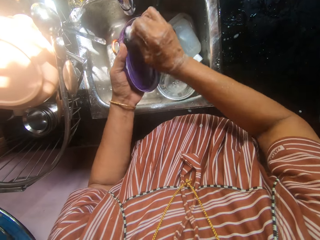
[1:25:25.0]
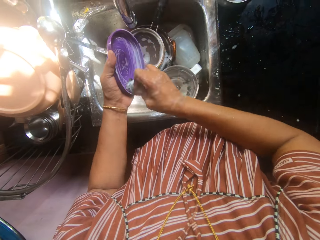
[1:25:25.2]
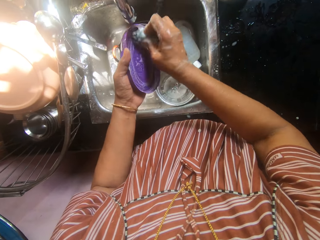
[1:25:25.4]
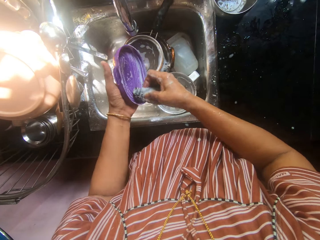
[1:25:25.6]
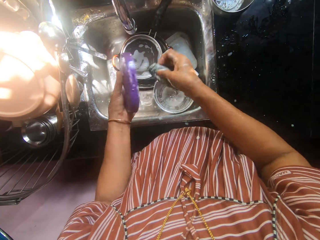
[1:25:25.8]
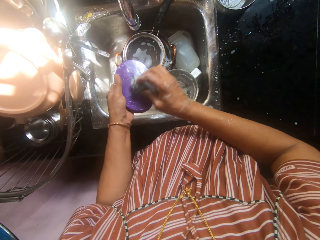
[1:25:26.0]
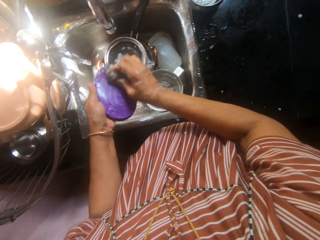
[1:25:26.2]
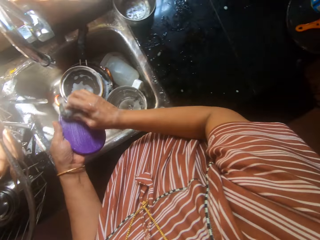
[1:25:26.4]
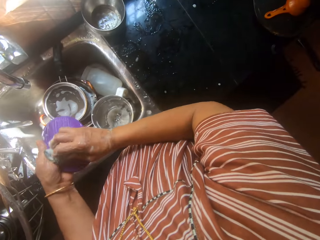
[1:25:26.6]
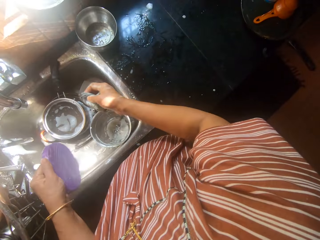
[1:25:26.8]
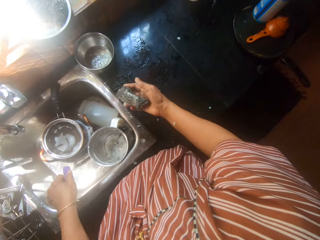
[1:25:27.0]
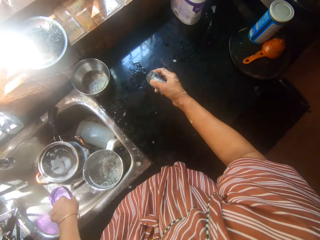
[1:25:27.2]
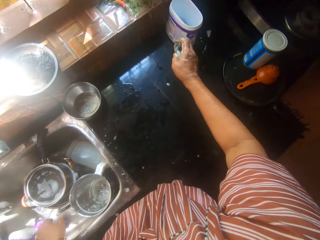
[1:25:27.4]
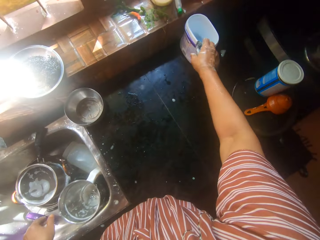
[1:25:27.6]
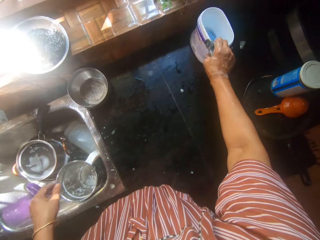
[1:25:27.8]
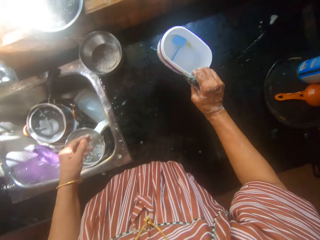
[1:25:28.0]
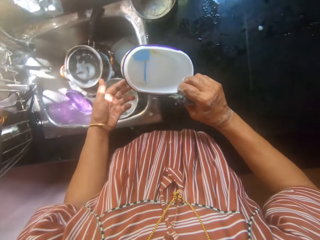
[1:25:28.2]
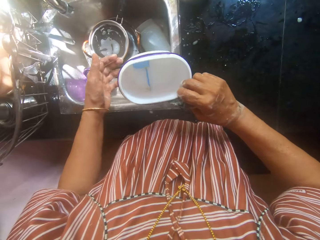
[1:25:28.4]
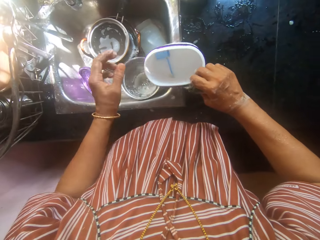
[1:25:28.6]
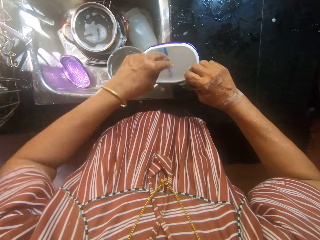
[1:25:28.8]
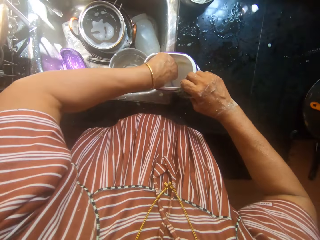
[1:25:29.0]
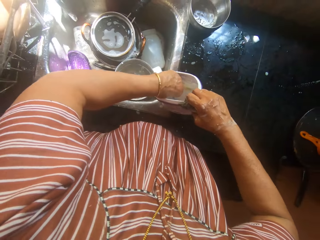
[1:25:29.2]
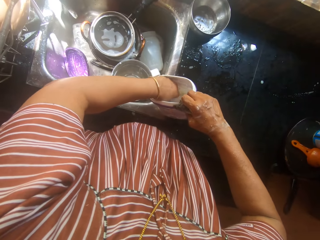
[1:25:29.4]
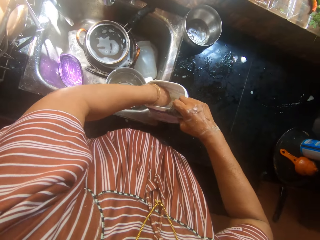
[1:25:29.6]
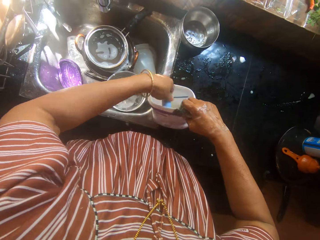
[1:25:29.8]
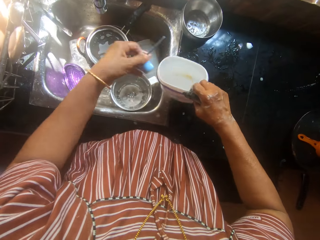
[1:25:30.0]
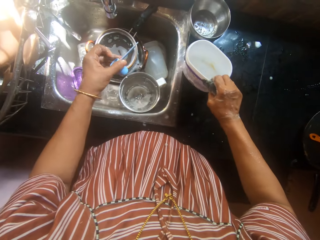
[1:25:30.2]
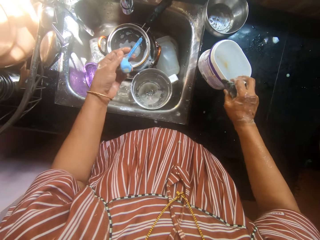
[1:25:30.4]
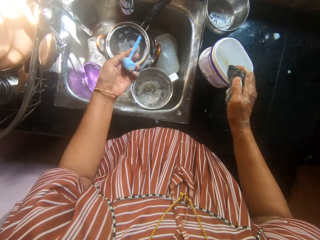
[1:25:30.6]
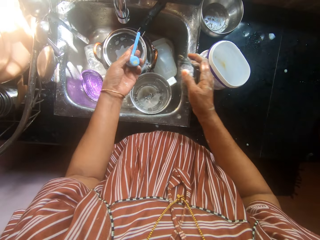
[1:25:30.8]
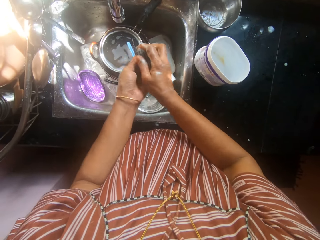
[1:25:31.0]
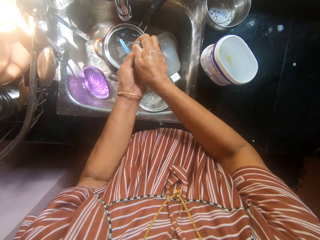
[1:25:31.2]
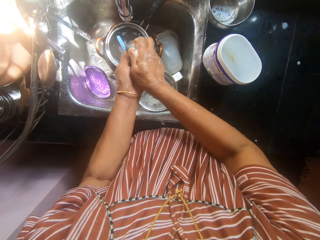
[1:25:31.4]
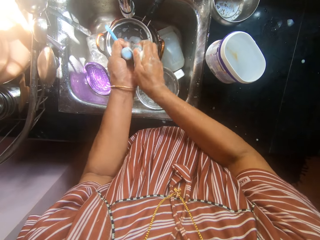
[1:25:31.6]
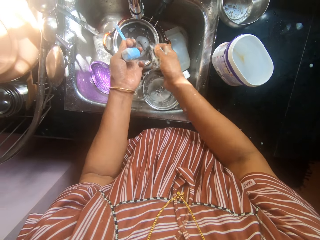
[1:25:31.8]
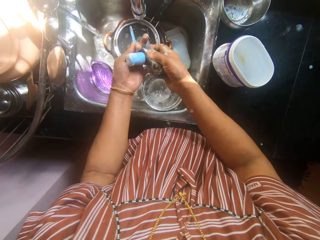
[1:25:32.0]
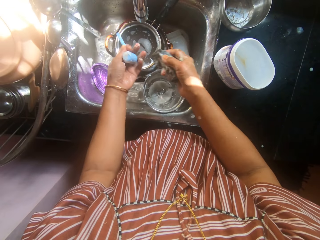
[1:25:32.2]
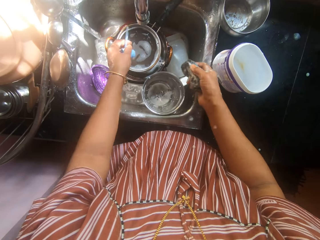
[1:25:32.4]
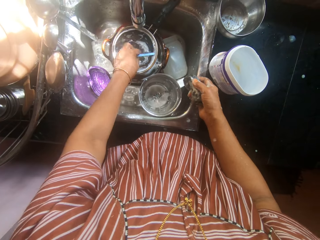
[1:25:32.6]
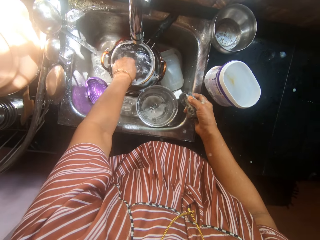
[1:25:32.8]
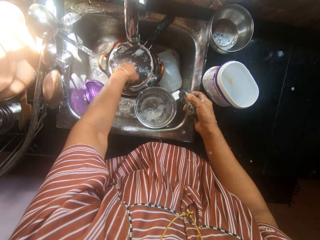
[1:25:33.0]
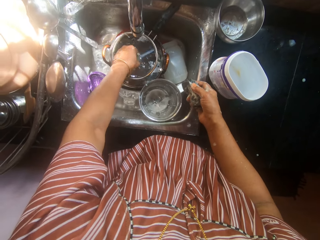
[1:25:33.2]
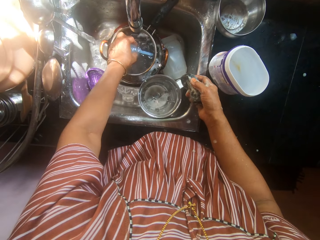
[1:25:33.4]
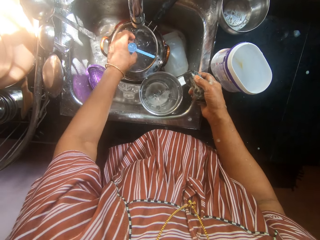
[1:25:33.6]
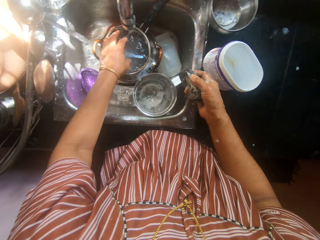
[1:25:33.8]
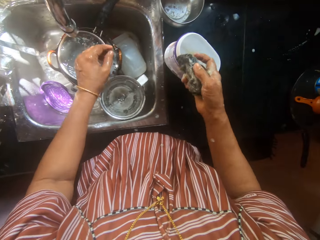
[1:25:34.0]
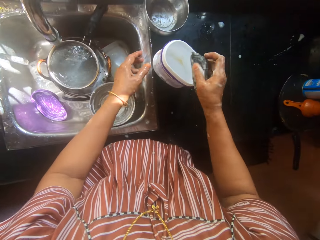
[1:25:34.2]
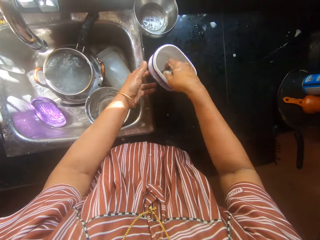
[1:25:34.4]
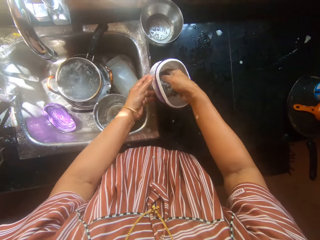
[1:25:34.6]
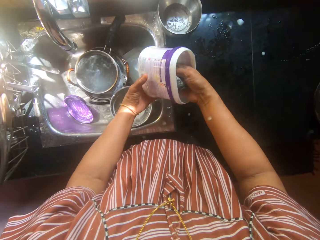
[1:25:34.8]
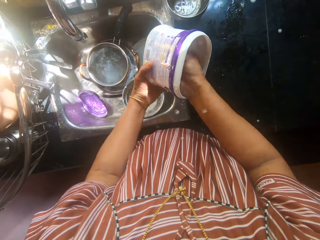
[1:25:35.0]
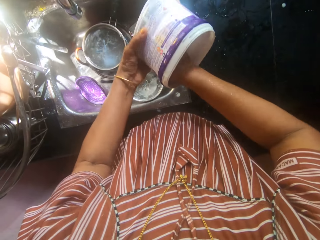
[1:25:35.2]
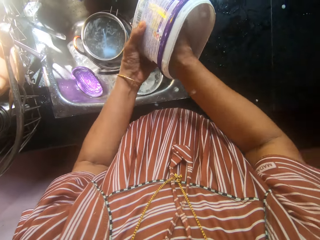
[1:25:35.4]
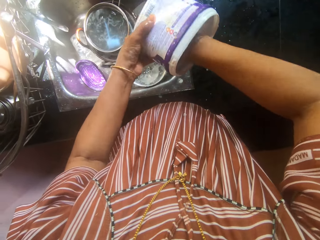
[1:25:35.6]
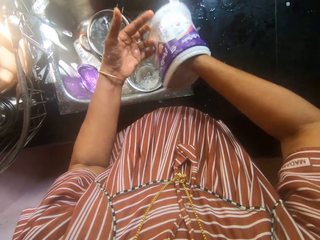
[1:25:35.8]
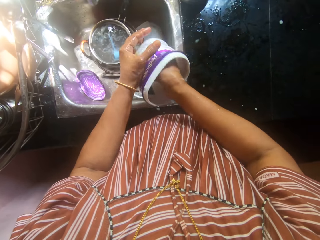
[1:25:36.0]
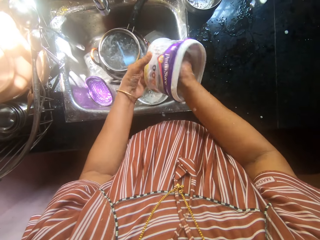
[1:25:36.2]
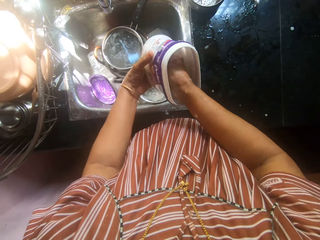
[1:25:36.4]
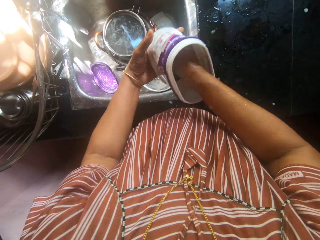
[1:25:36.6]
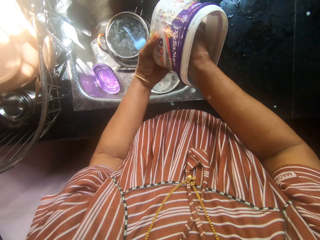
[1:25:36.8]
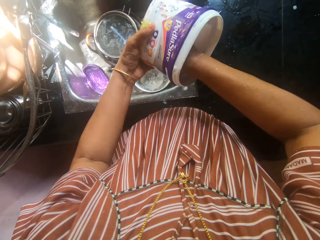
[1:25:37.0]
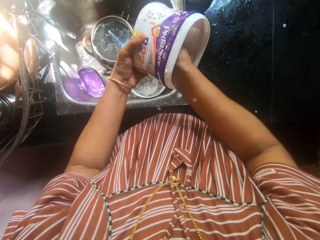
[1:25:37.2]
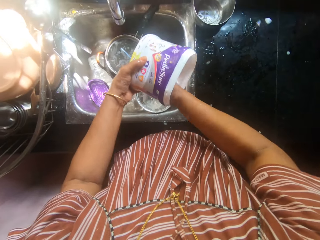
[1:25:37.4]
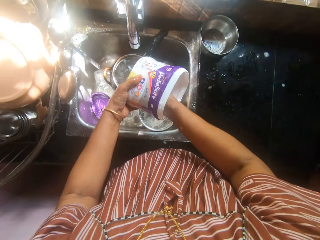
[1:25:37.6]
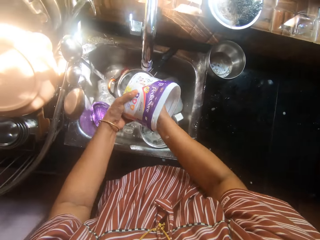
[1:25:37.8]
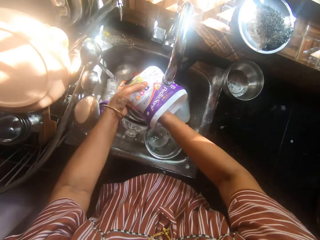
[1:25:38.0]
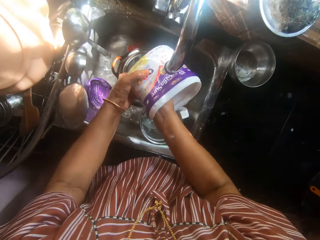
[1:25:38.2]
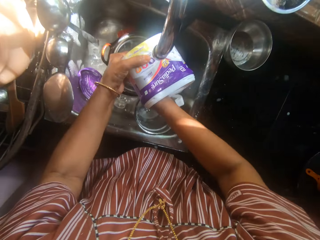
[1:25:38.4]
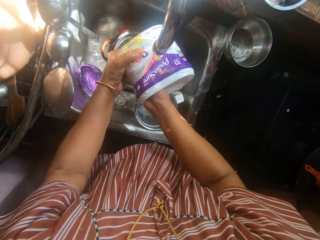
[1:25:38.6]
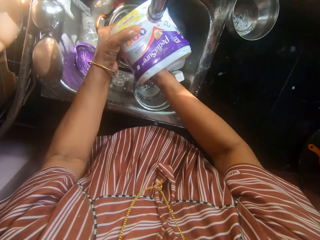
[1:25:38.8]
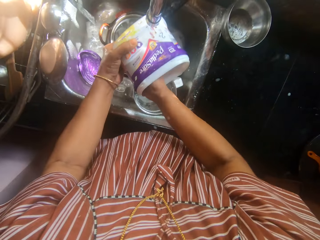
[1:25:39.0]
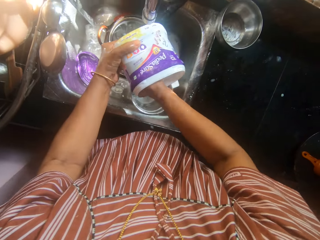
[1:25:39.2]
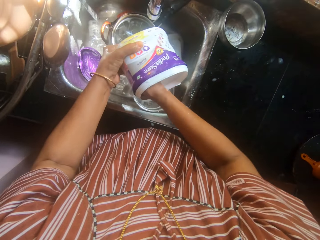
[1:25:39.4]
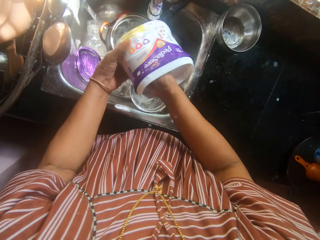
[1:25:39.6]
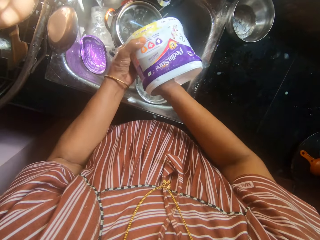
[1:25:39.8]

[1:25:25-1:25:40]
The camera wearer drops the lid in her left hand into the sink. She picks up a plastic container from the kitchen table with her right hand. She removes a small teaspoon inside the plastic container with her left hand. She drops the plastic container in her right hand on the kitchen table. She scrubs the teaspoon with the sponge on her right hand. She dips the small teaspoon into water in the pan inside the sink with her left hand. She picks up the plastic container on the kitchen table with both hands and scrubs the plastic container with the sponge on her right hand.

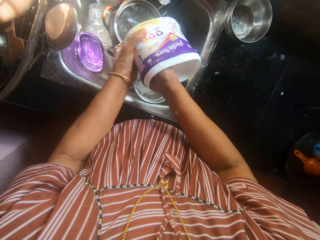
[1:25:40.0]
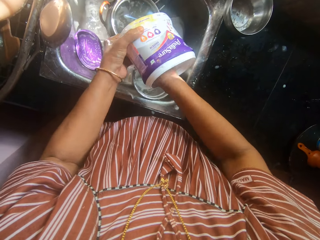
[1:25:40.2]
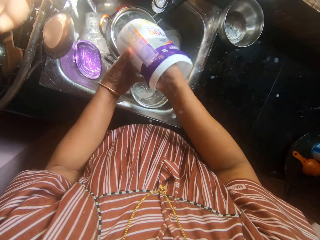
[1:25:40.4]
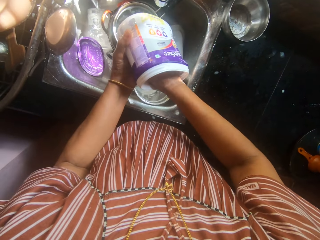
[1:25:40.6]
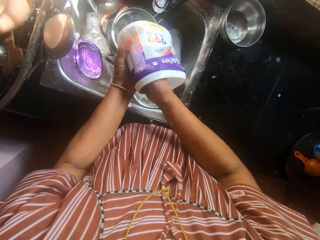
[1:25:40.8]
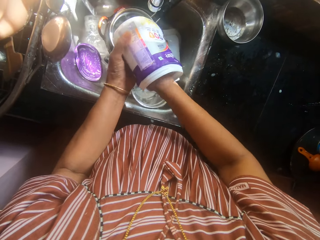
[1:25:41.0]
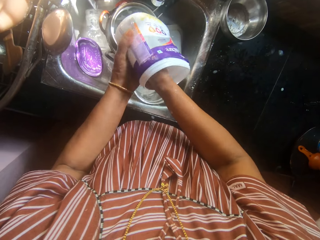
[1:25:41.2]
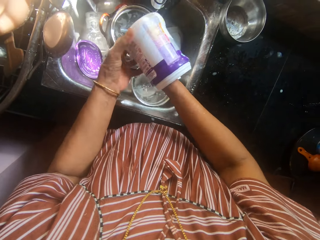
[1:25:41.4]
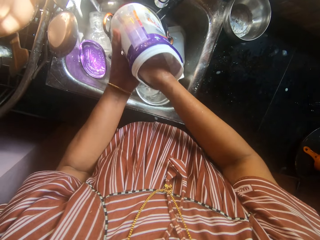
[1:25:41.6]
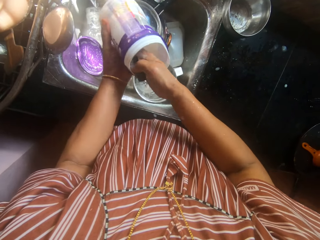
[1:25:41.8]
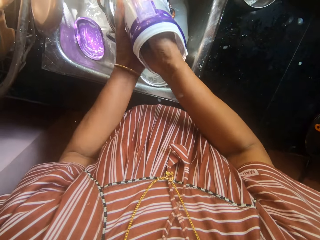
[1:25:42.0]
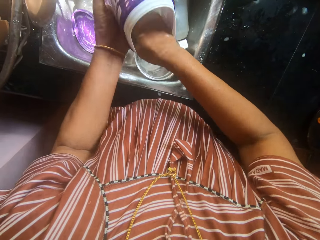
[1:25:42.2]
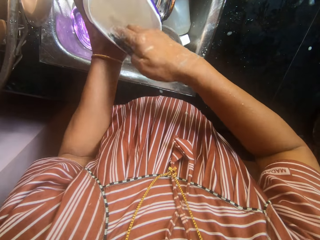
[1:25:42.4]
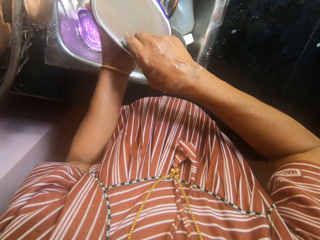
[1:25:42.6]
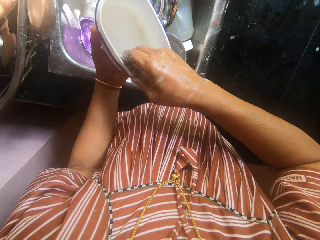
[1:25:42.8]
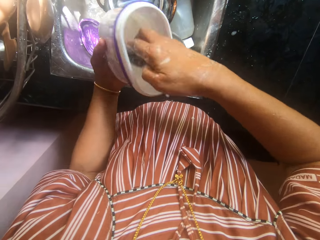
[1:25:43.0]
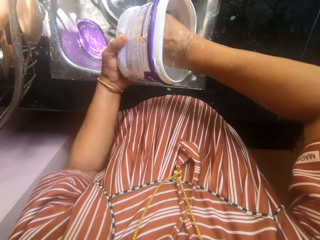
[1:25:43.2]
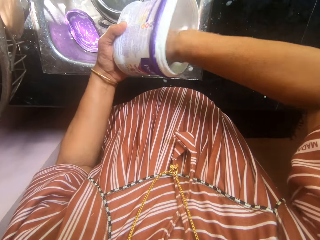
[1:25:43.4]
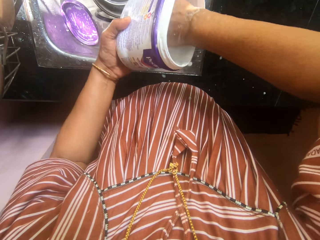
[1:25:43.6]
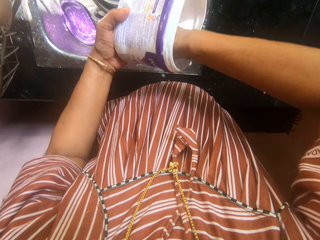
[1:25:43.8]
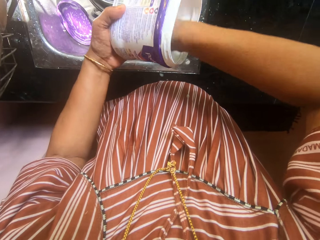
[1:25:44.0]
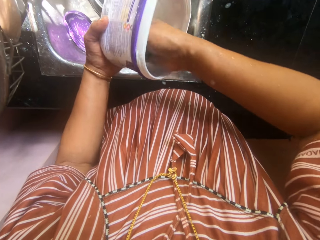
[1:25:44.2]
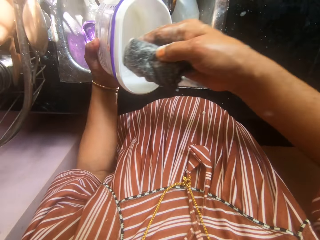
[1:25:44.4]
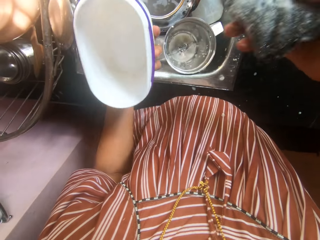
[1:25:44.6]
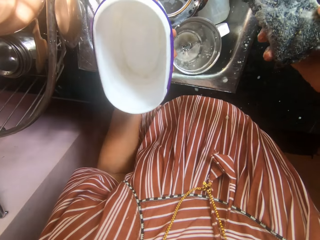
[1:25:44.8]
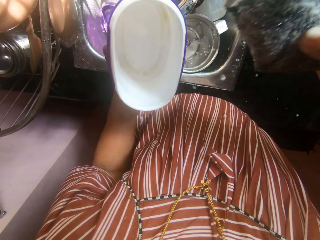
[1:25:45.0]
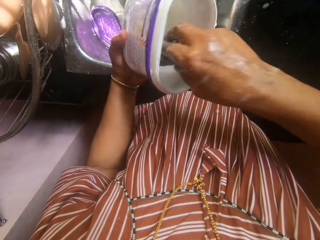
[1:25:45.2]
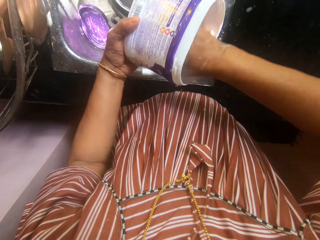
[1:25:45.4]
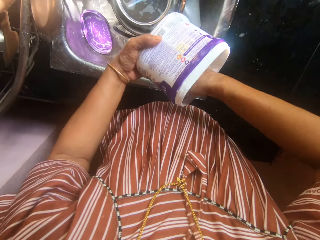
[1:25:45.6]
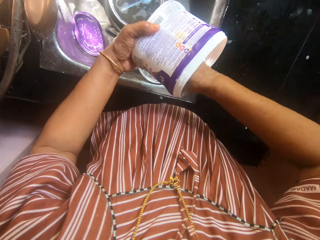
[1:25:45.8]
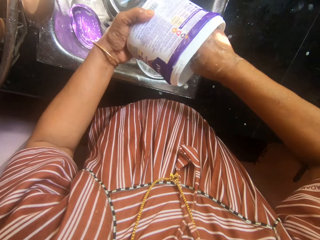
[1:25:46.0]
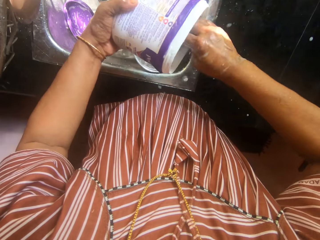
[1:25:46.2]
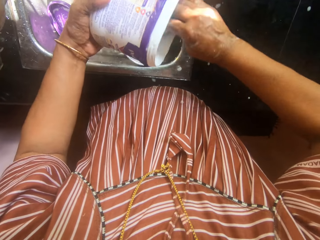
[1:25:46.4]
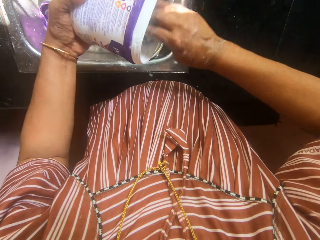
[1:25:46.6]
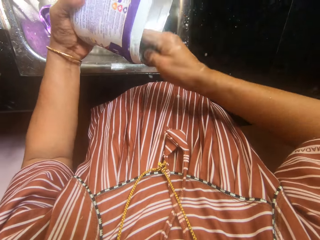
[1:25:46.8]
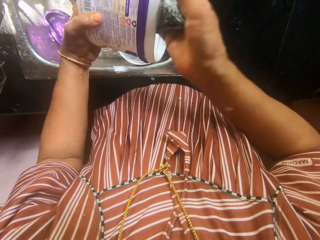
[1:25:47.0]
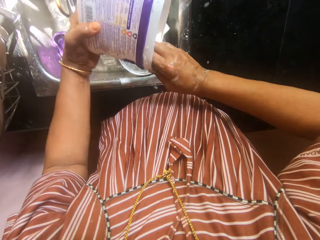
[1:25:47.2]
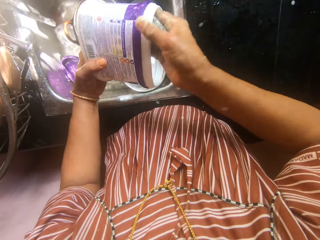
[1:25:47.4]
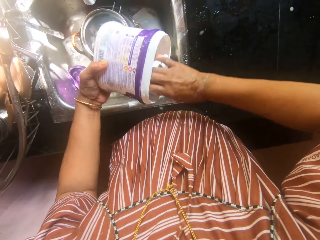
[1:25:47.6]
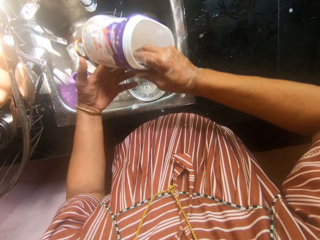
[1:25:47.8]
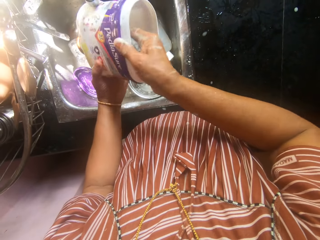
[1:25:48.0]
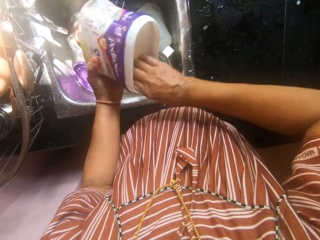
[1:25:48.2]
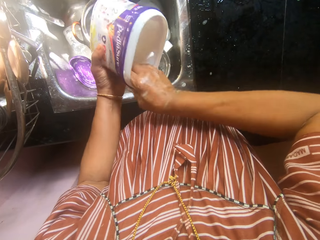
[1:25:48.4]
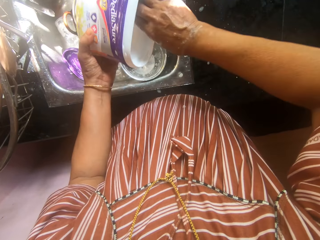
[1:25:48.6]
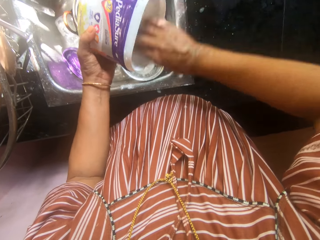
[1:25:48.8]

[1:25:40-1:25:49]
The camera wearer washes the plate with the sponge in her right hand.
